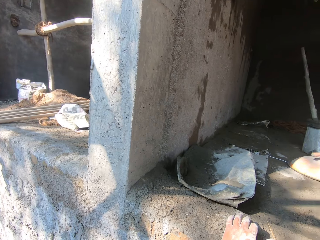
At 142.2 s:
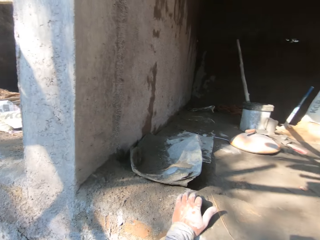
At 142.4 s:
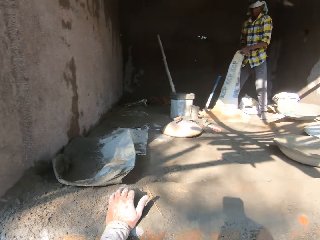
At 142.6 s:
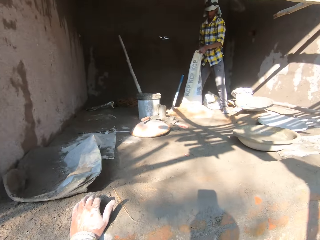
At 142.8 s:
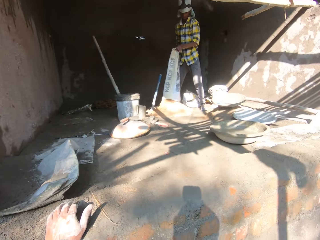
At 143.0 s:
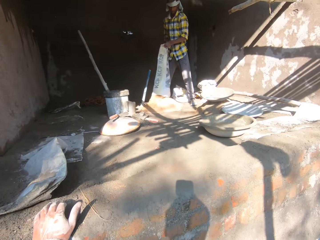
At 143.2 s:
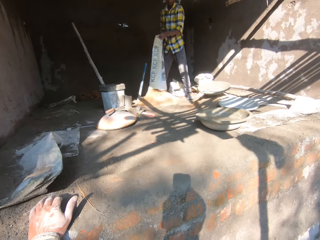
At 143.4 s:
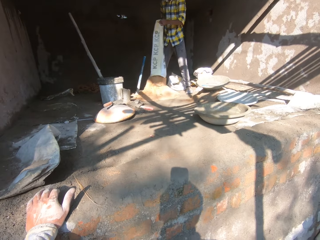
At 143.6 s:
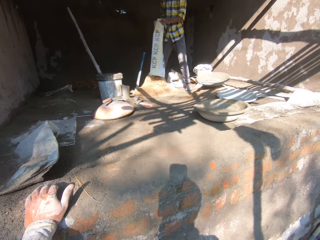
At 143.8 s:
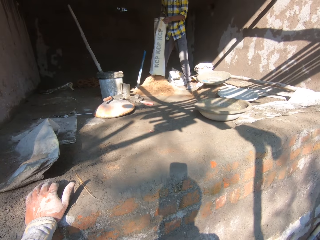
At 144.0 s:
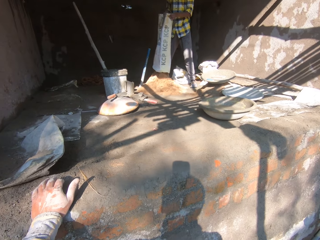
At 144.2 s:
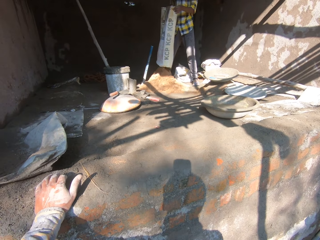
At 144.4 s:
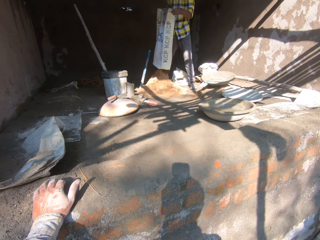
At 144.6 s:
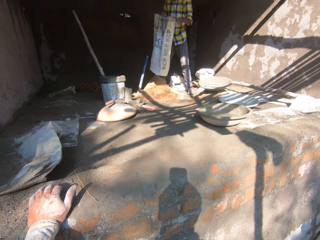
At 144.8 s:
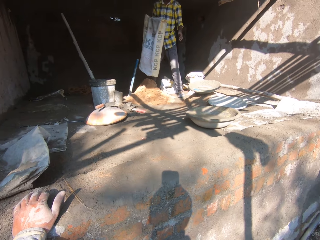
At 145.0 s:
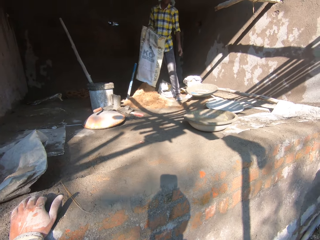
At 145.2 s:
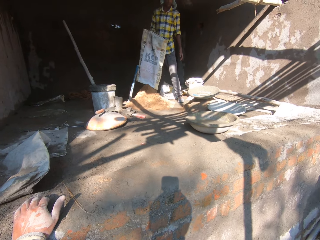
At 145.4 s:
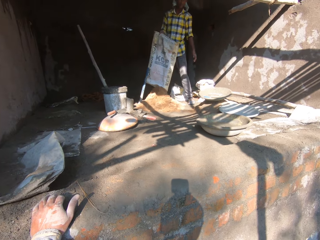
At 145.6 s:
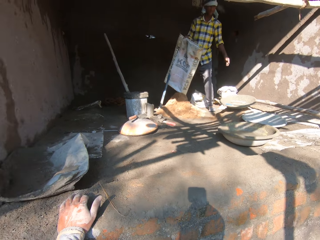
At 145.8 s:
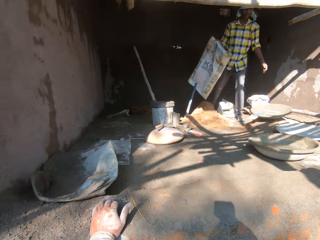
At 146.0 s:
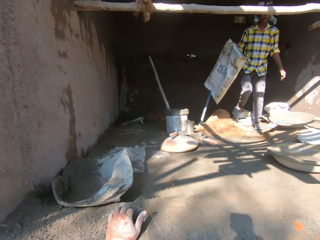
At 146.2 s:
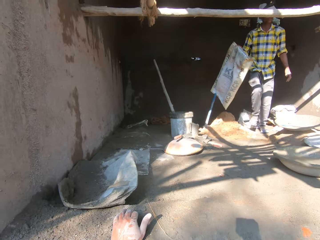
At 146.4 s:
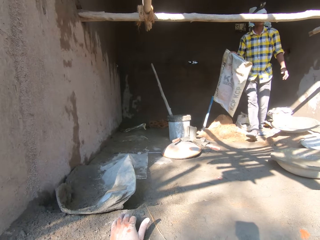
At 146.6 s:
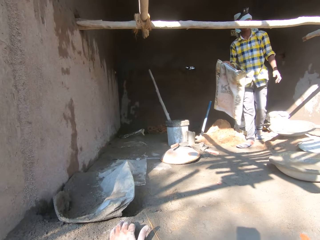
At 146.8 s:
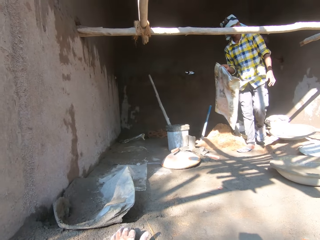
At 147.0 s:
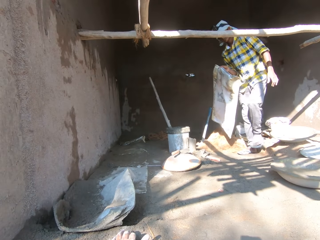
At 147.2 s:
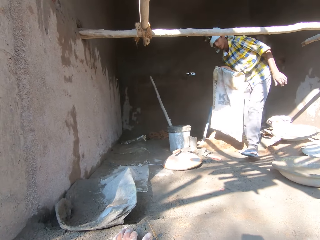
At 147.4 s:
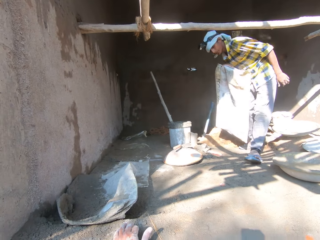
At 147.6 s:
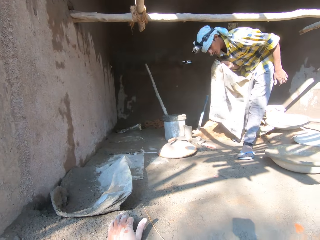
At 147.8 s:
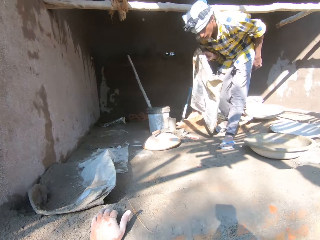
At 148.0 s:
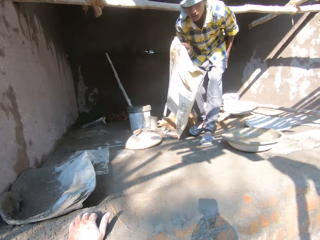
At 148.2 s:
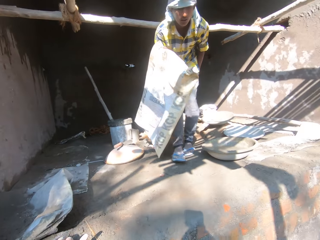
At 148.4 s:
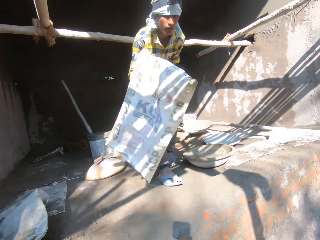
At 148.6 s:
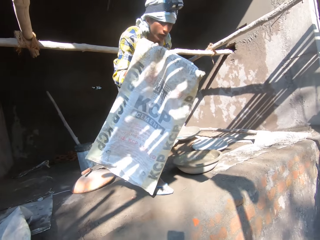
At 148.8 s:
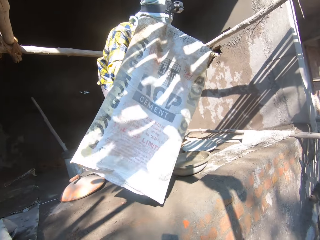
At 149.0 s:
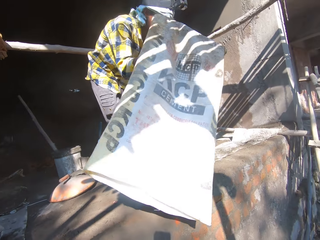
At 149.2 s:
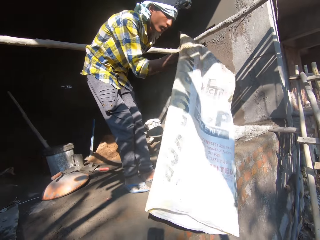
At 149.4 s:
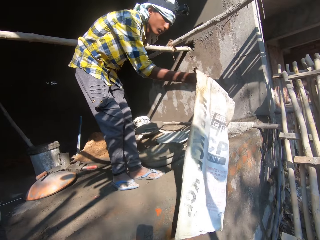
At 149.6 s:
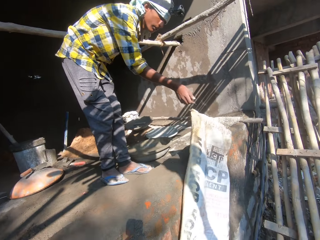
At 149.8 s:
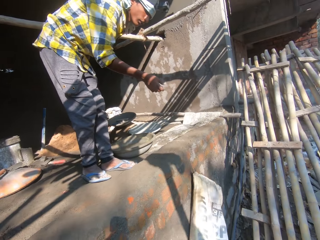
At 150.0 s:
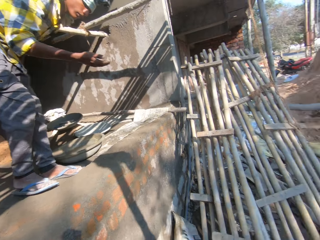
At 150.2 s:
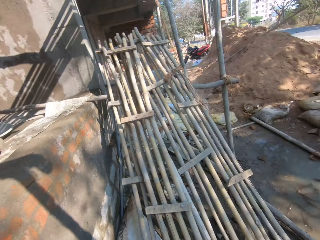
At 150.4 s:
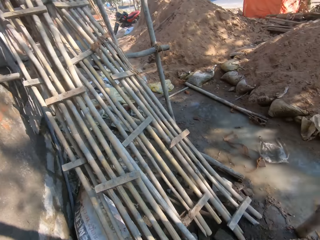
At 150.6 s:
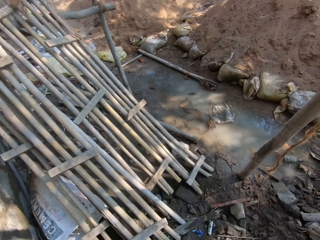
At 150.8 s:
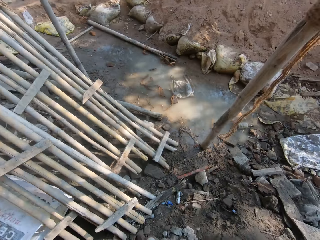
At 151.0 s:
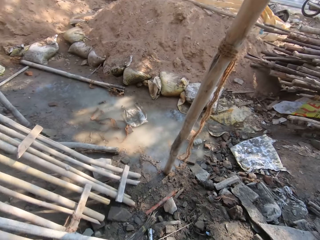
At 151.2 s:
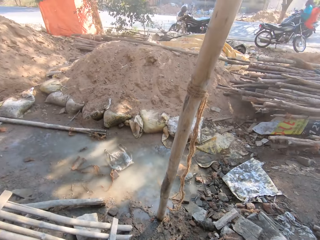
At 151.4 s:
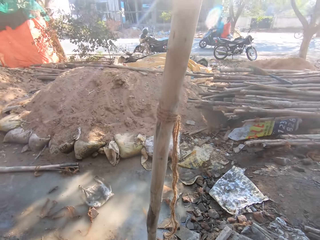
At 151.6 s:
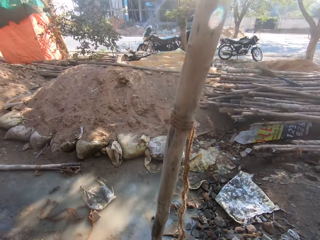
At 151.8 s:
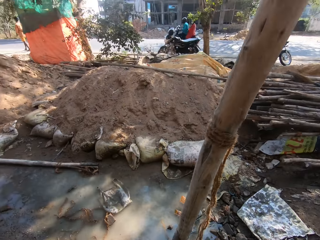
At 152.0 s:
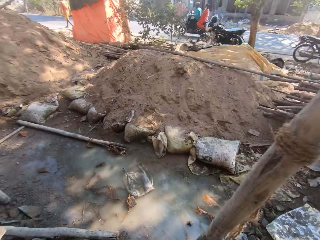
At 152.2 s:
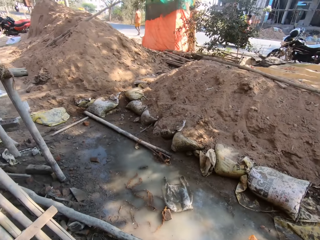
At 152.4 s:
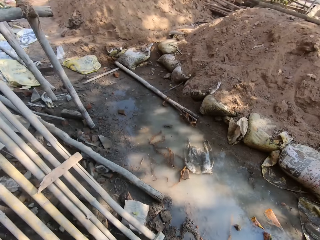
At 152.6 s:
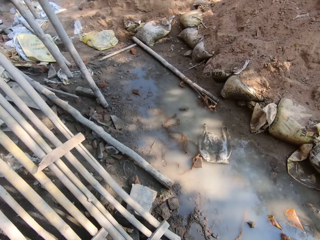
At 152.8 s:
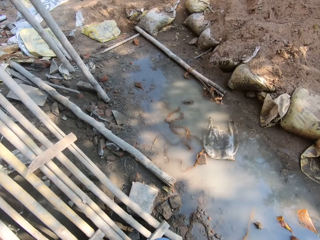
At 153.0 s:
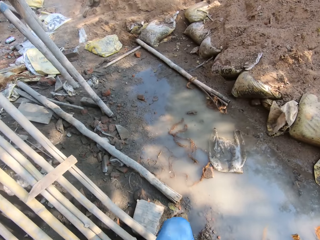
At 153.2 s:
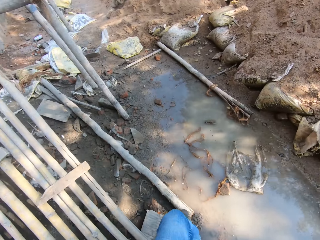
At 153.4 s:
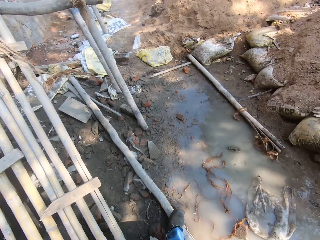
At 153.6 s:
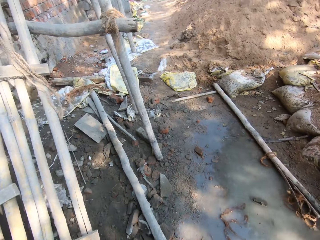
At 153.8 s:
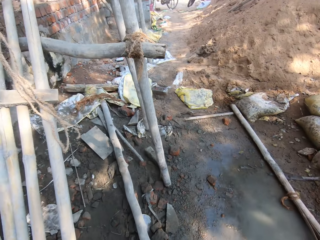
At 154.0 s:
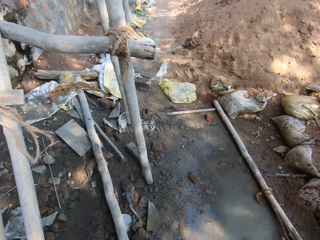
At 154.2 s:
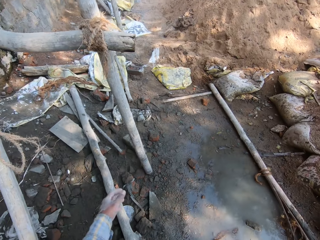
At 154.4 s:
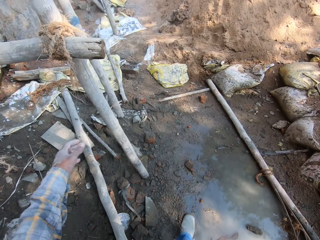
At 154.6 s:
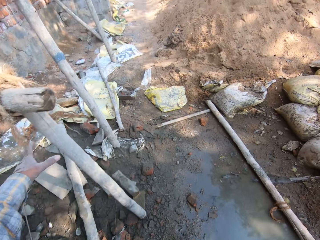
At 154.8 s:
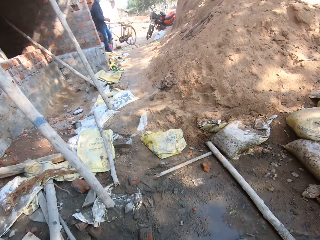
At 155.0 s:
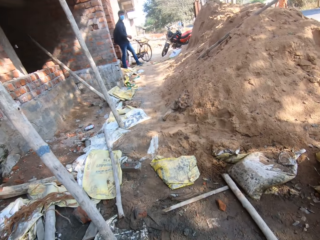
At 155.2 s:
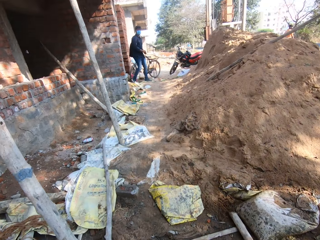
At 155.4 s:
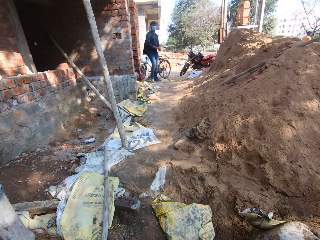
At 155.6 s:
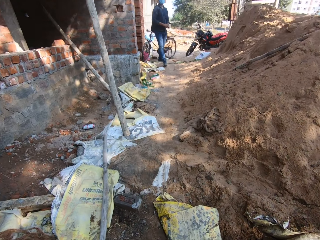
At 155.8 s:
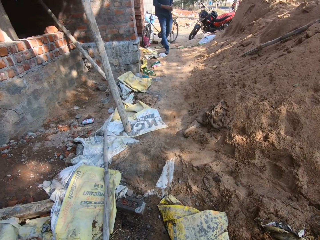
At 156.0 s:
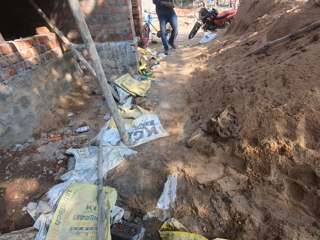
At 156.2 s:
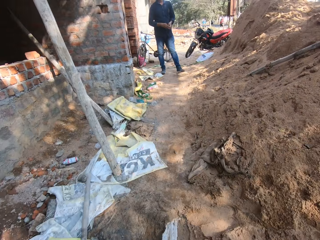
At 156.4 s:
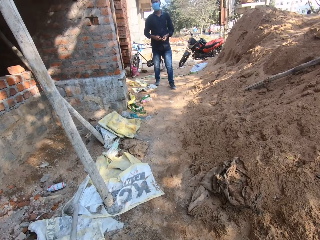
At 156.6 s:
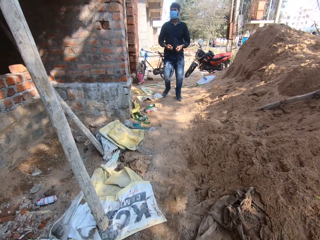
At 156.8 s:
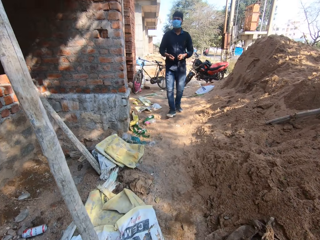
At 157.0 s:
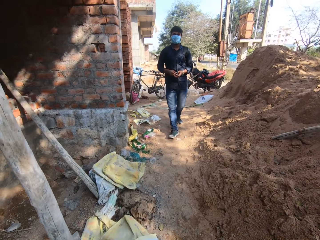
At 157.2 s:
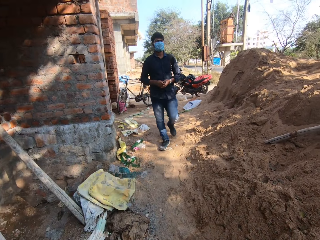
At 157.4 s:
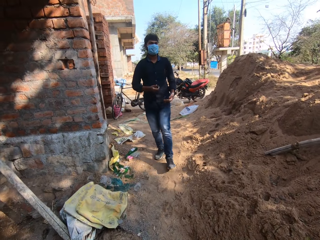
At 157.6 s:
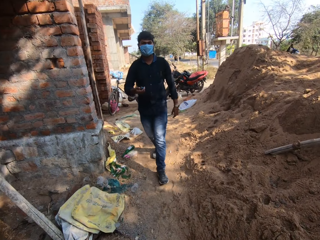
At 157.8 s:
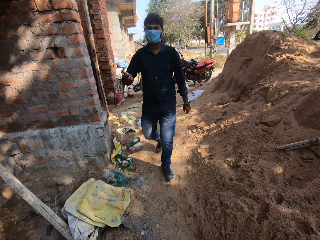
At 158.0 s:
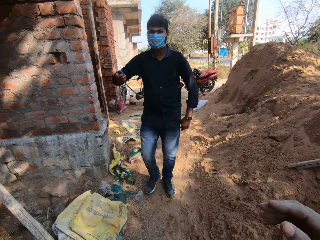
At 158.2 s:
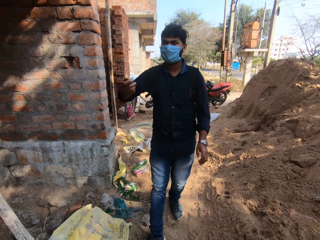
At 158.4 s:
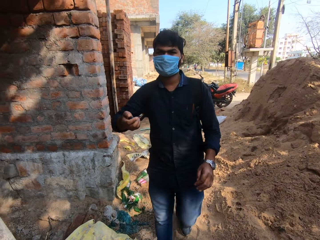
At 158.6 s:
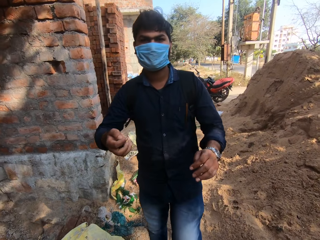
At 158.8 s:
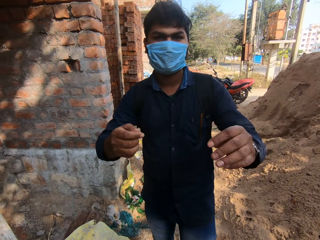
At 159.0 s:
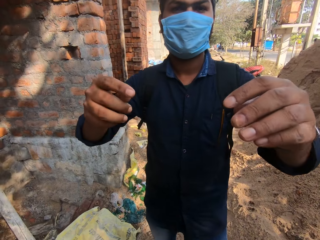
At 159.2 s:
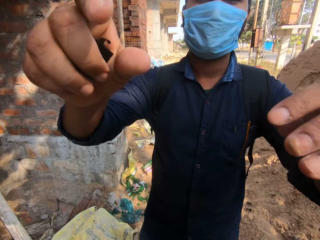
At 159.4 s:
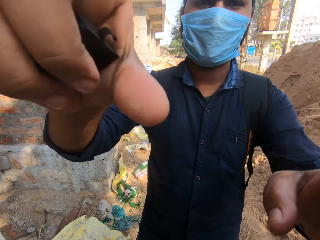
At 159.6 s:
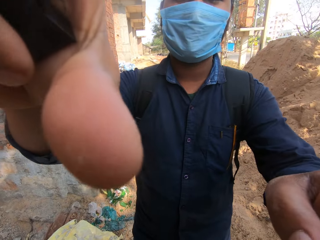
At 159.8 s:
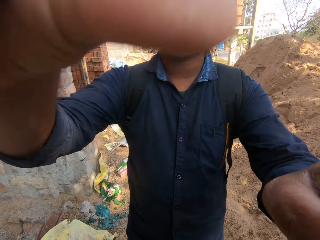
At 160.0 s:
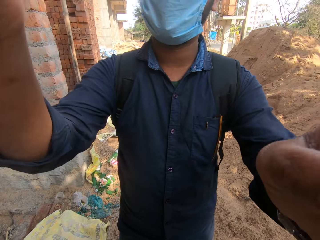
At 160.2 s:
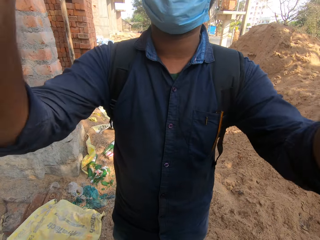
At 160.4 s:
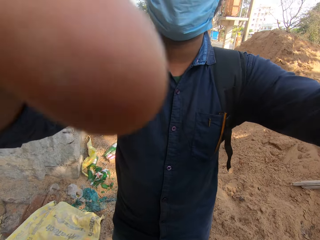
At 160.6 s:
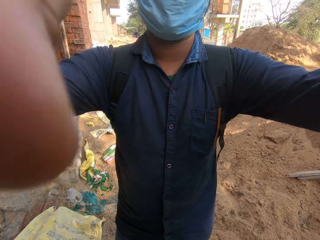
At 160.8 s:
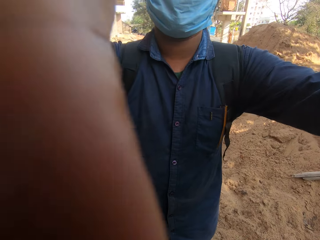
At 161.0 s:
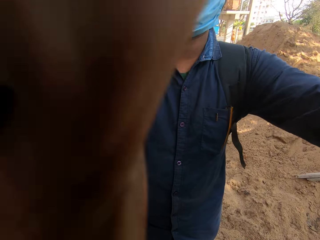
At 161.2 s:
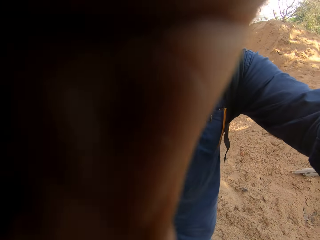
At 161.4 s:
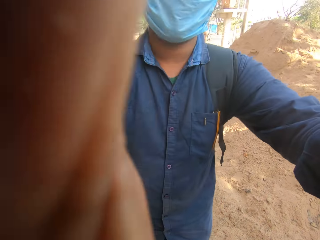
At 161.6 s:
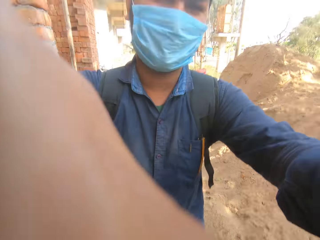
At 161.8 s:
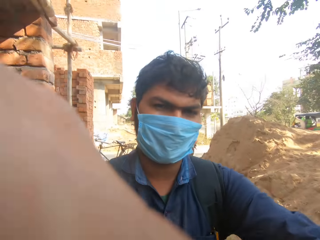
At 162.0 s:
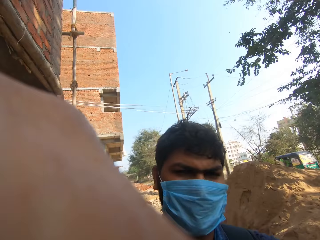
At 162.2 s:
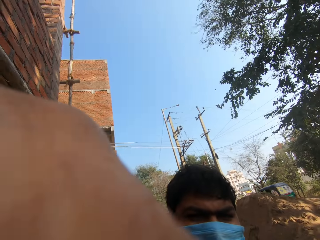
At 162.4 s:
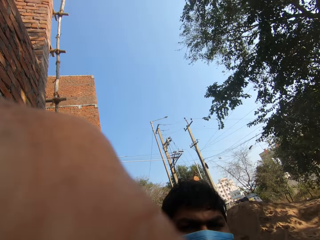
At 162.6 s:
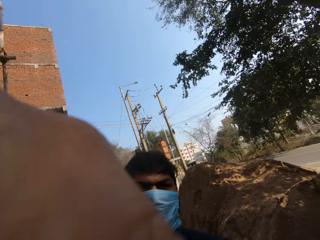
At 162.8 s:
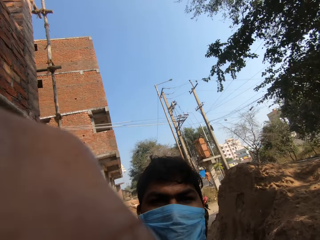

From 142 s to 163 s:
The camera wearer looks around the construction site. A person holds the sack. The person shakes the sack, walks towards the camera wearer and throws the sack to the ground. The camera wearer walks around the construction site. They hold the scaffold. They walk around the construction site. A man takes the camera from the camera wearer.
